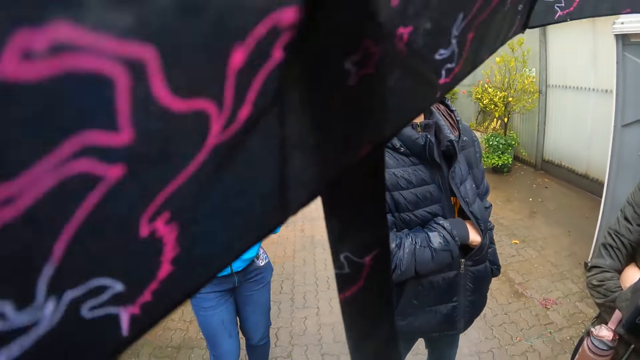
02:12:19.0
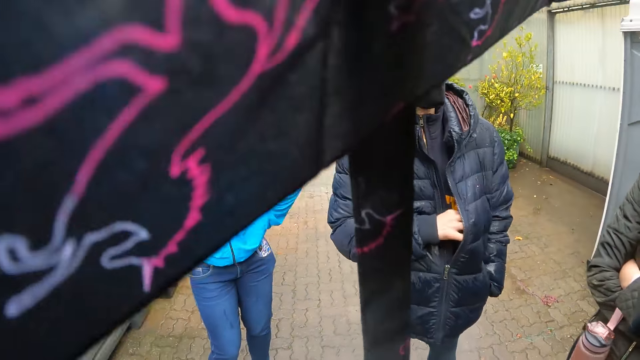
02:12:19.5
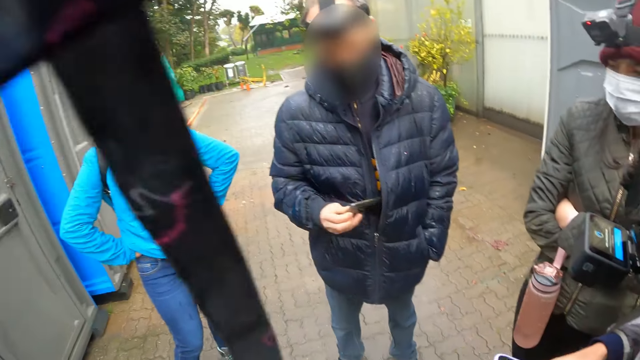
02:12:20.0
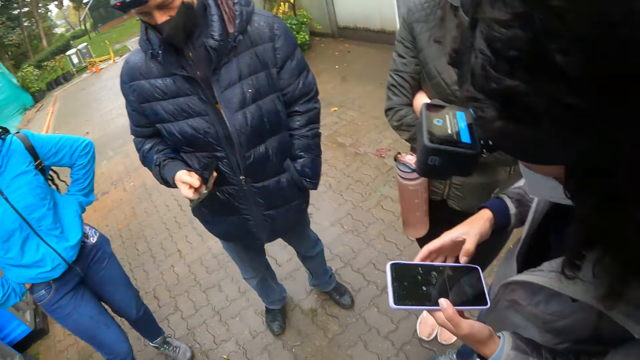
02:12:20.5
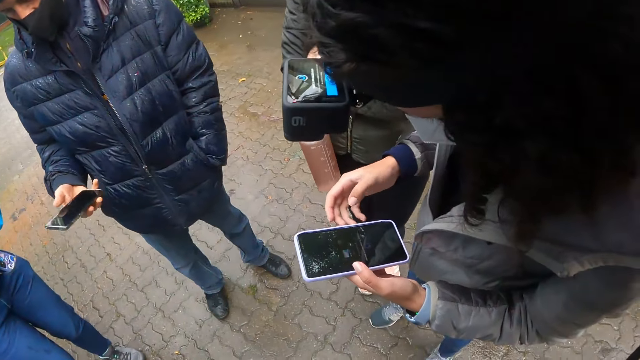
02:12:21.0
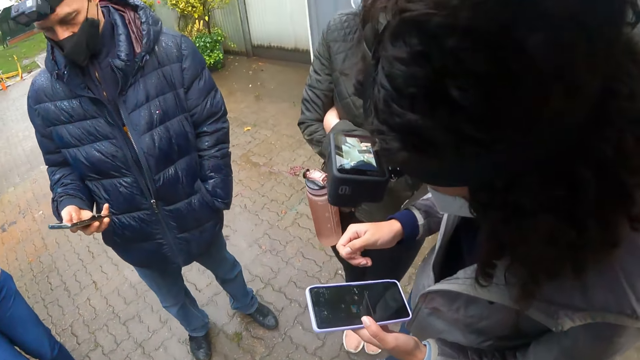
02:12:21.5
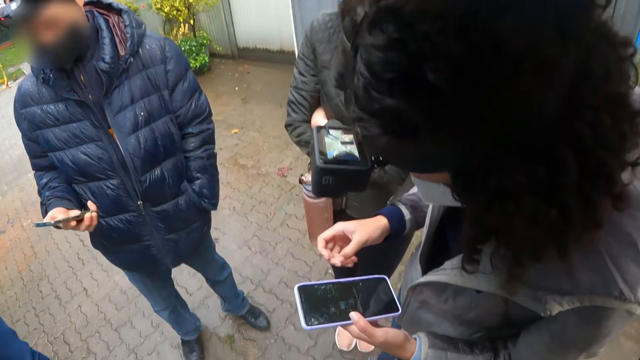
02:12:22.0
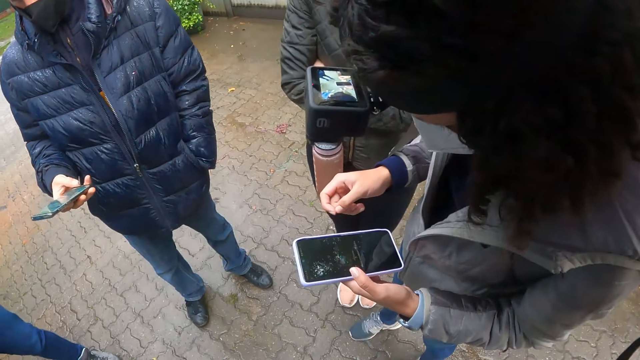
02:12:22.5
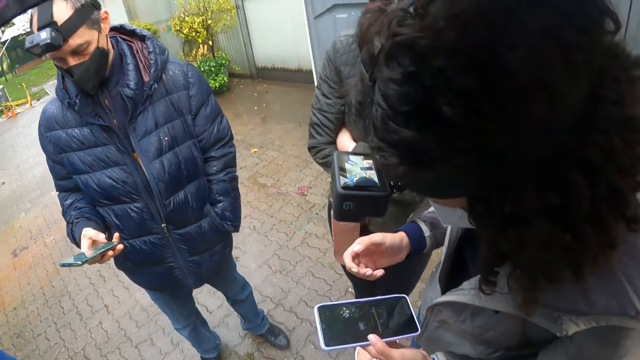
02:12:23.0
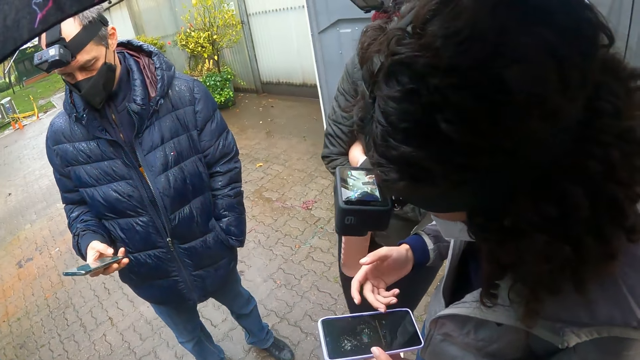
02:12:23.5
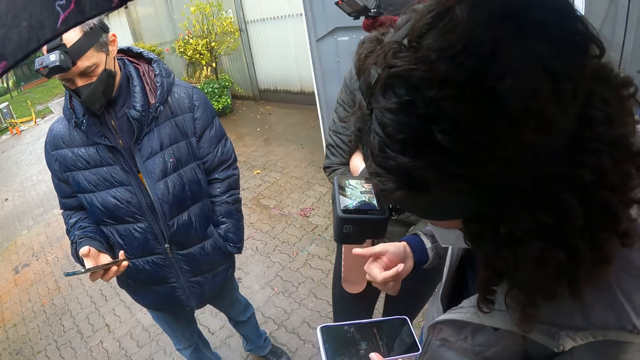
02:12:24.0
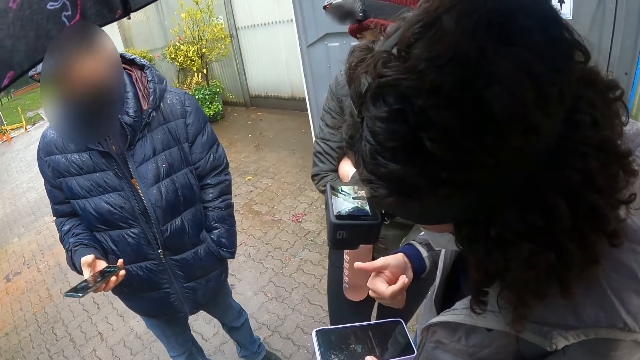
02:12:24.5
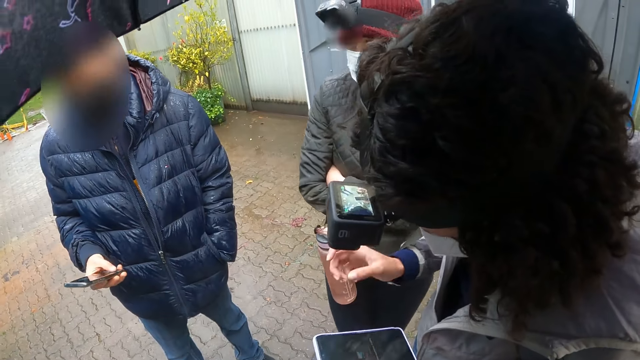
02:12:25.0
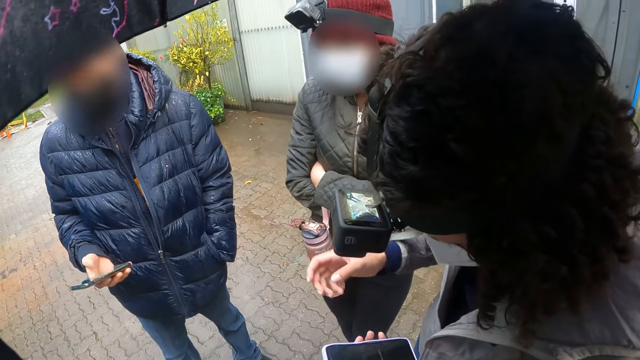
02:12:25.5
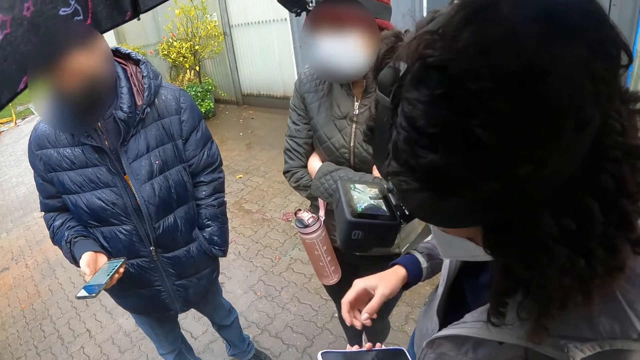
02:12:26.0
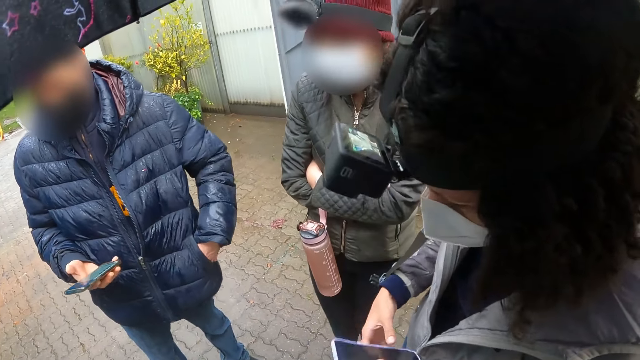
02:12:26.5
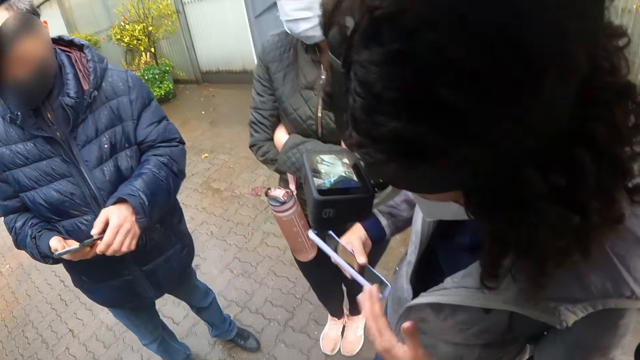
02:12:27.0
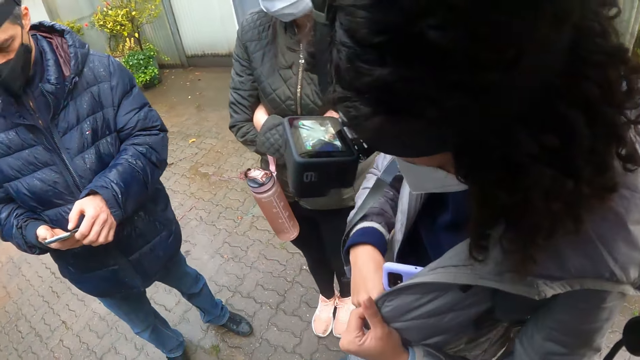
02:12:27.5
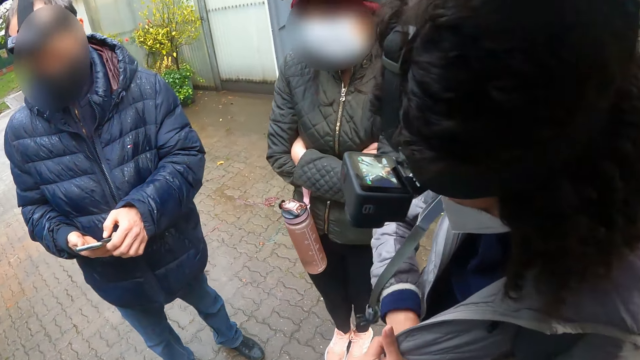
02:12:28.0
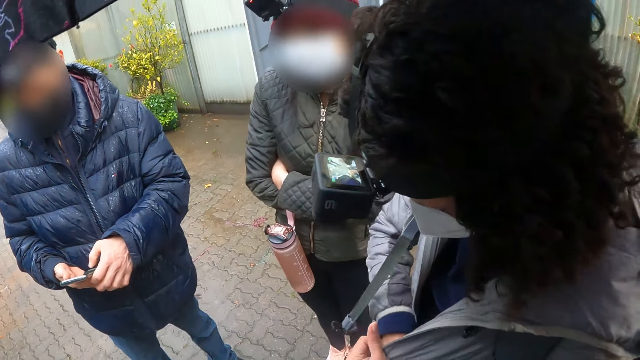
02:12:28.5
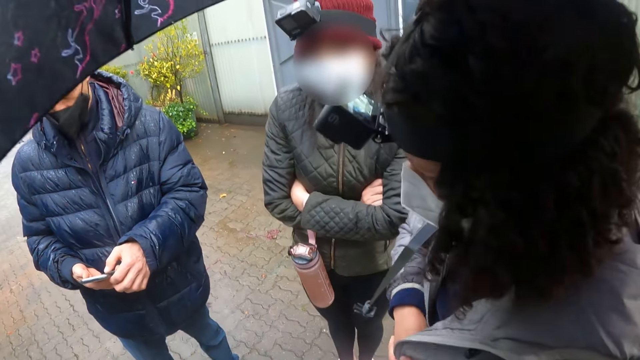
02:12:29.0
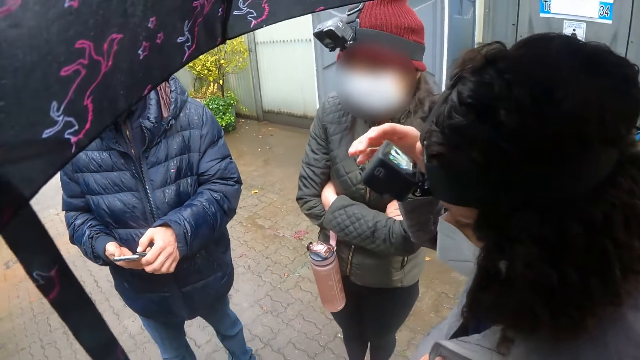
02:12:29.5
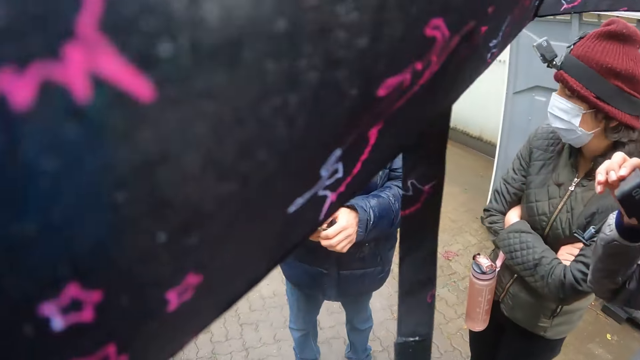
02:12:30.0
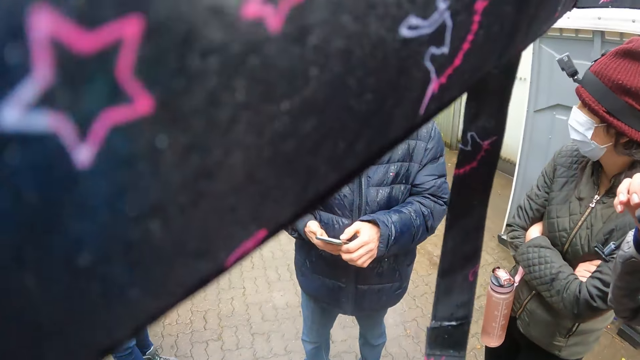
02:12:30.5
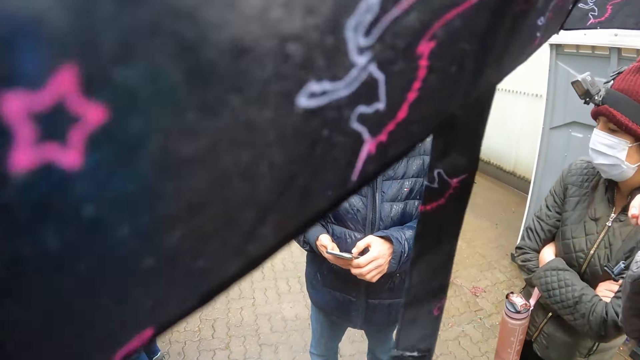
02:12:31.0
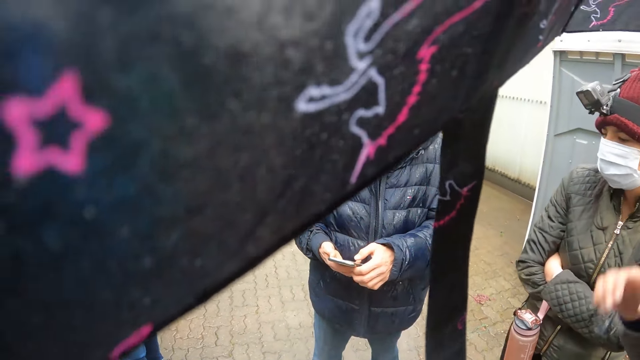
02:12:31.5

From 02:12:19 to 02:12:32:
The man takes out a phone from his jacket with his right hand. The woman operates a phone with both hands. The man operates the phone with his right hand. The camera wearer looks at the phone of the woman. The woman moves the phone from her left hand to her right hand, opens her jacket with her left hand, and puts the phone in her jacket with her right hand. The man operates his phone with both hands. The woman operates her camera with her right hand. The camera wearer looks around.

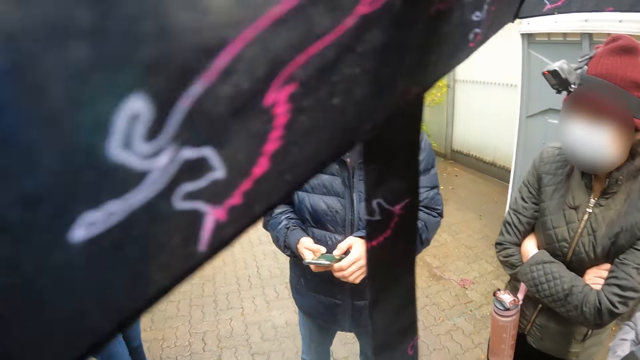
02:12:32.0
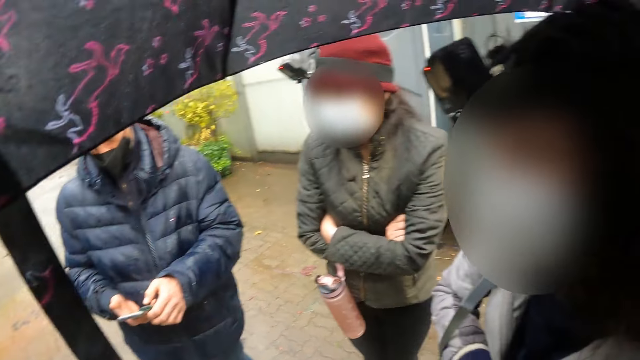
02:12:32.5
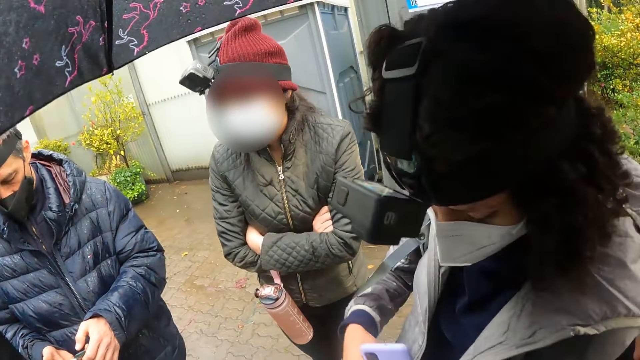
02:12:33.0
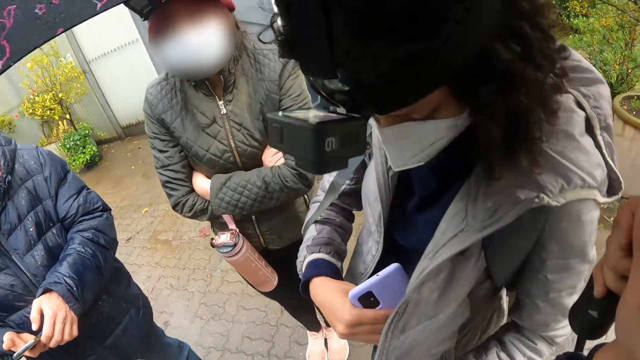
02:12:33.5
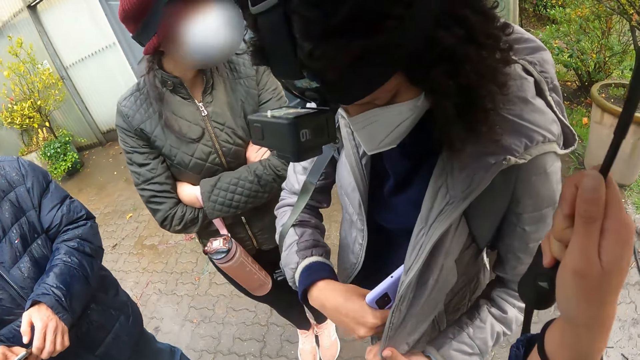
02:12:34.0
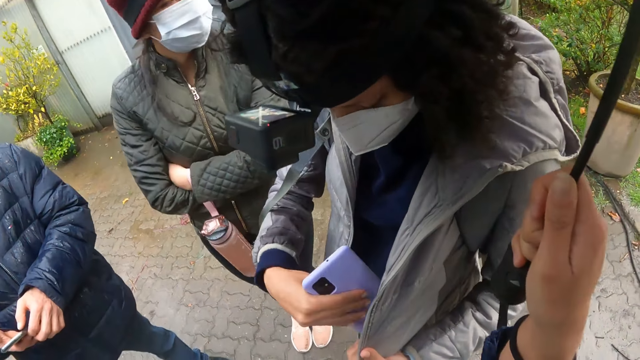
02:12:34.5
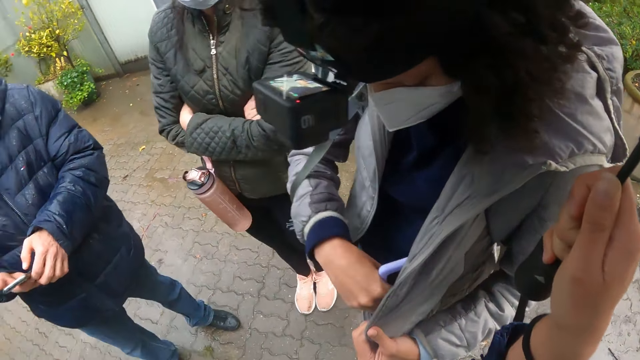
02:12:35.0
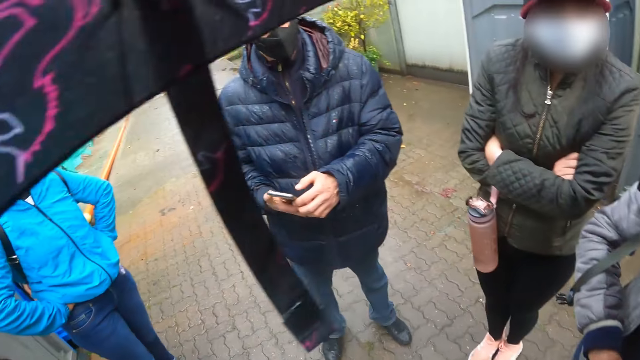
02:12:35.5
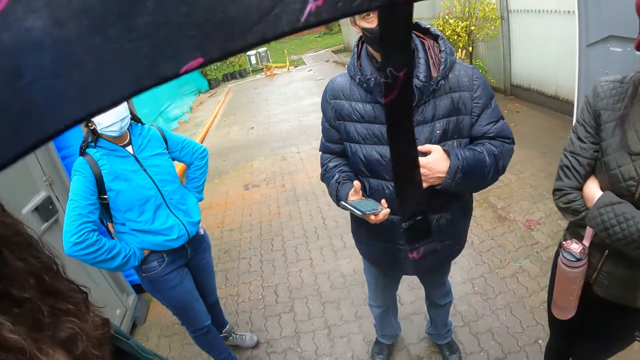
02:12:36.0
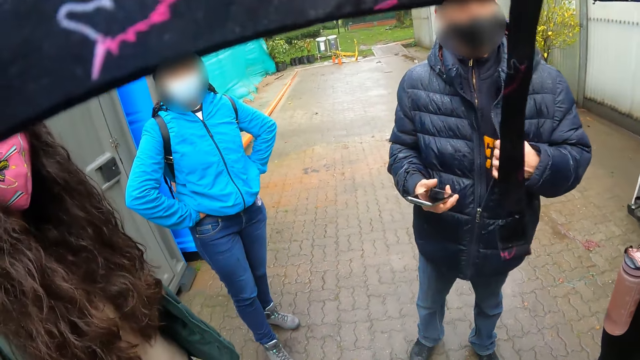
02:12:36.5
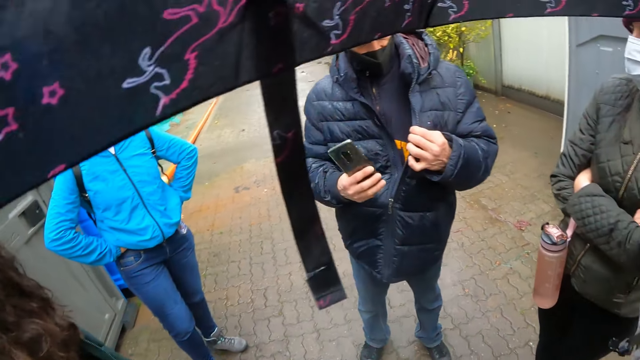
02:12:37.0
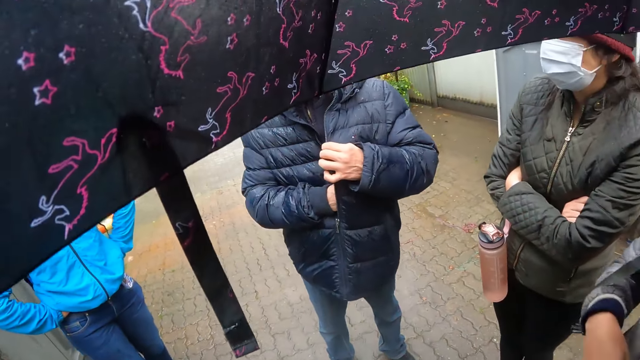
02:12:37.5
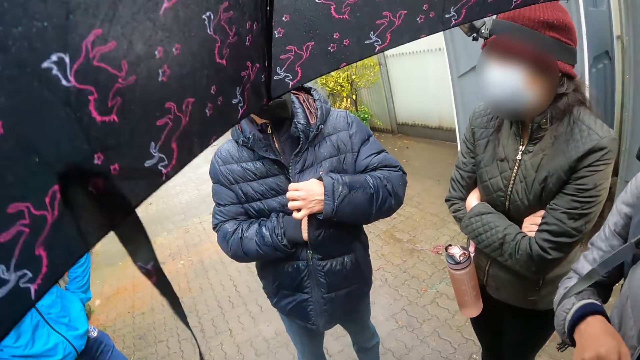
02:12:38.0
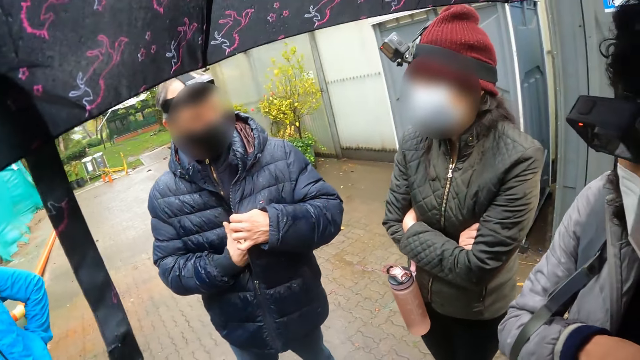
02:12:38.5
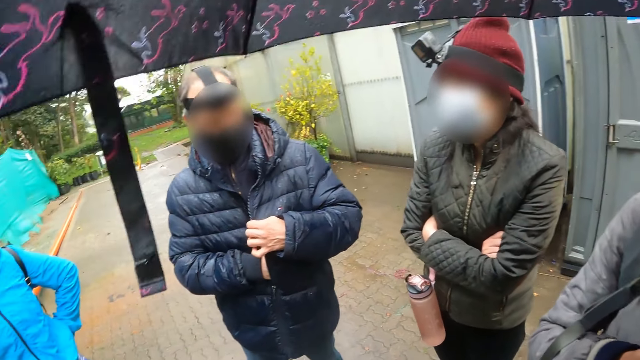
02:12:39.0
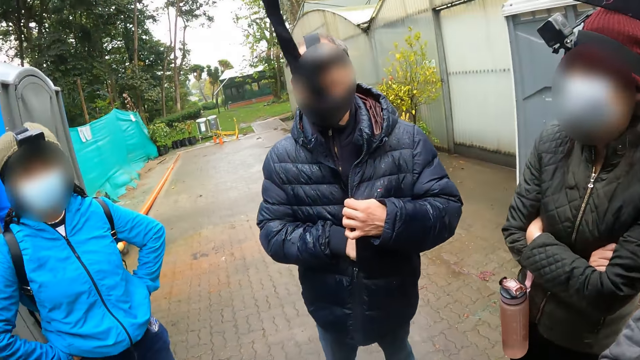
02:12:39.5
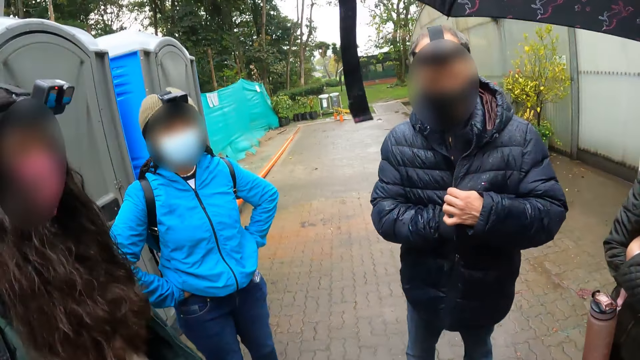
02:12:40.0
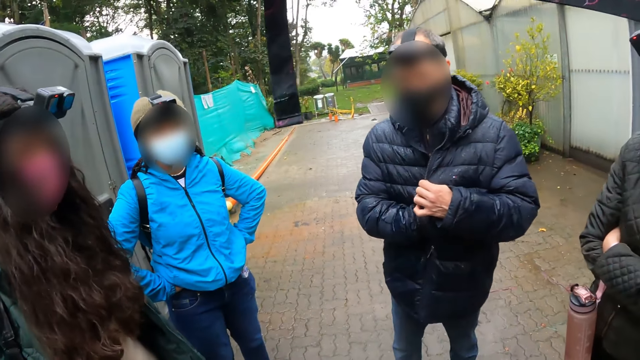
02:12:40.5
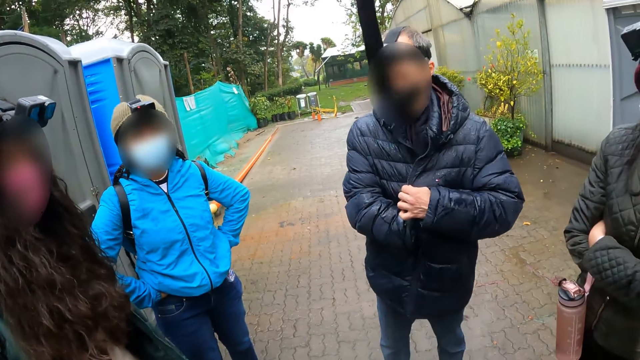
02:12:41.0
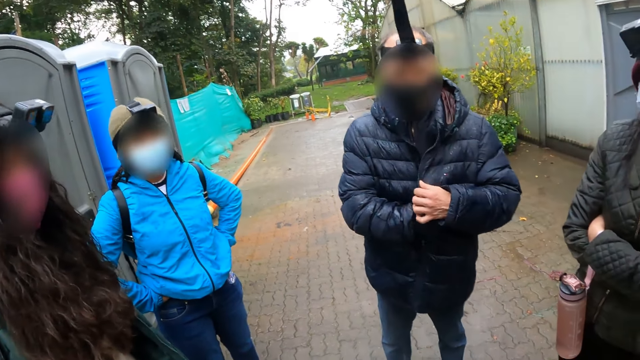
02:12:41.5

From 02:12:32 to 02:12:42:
The woman puts the phone in her jacket with her right hand. She opens her jacket with her left hand. The man opens his jacket with his left hand. He puts the phone in his right hand into his jacket. He interacts with the group of people.
